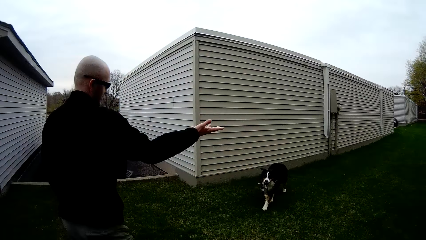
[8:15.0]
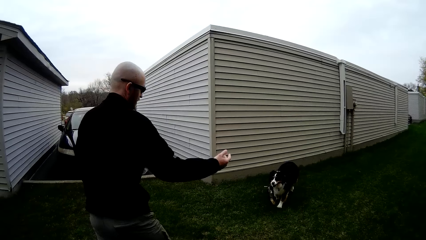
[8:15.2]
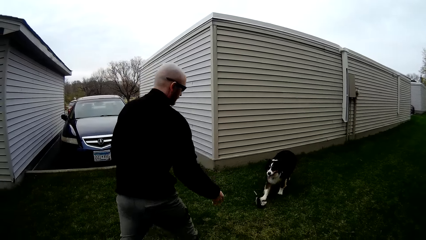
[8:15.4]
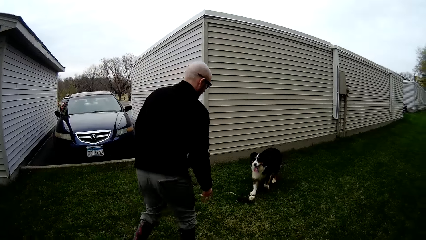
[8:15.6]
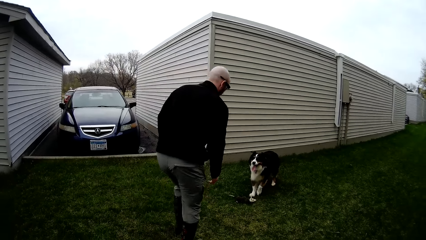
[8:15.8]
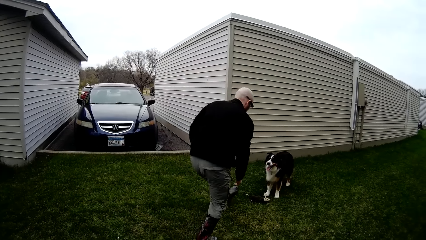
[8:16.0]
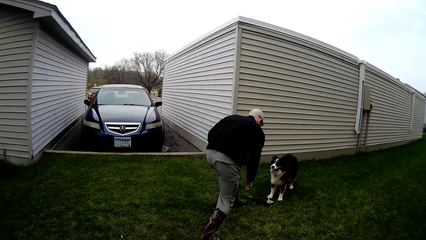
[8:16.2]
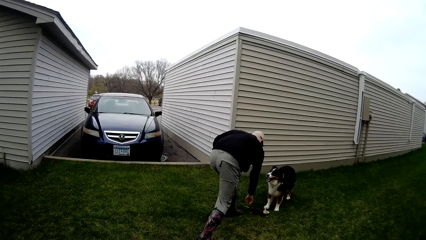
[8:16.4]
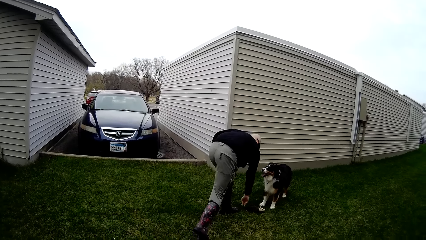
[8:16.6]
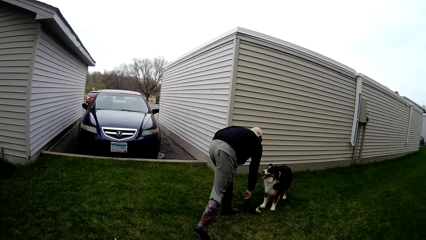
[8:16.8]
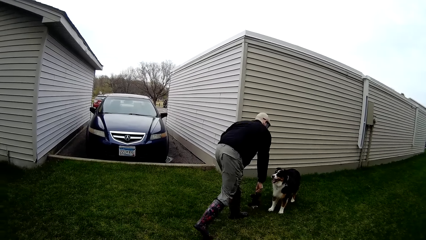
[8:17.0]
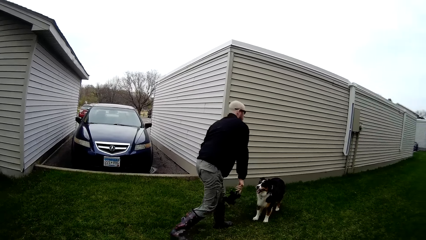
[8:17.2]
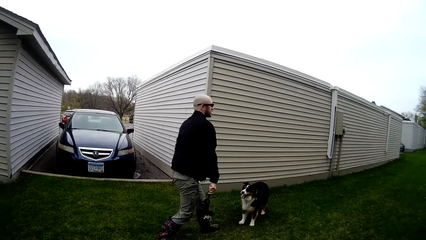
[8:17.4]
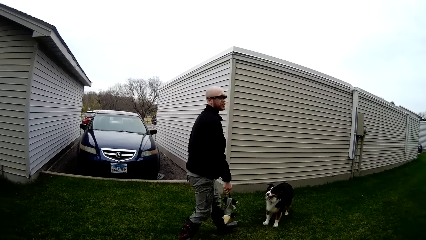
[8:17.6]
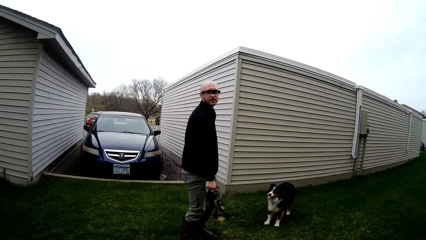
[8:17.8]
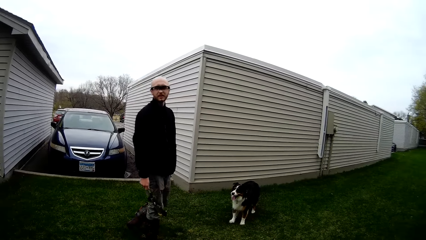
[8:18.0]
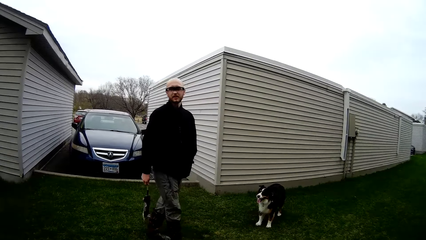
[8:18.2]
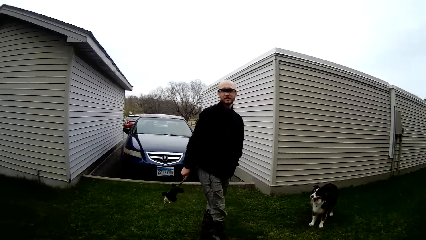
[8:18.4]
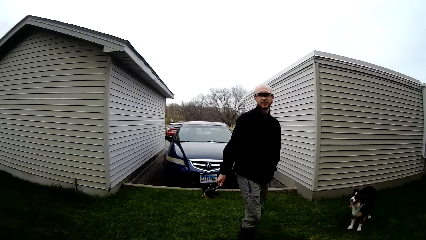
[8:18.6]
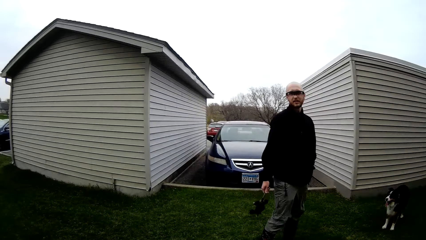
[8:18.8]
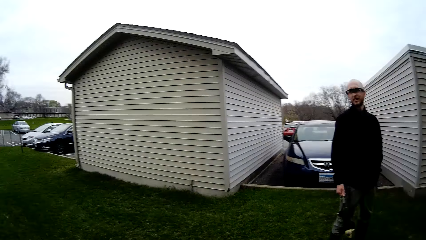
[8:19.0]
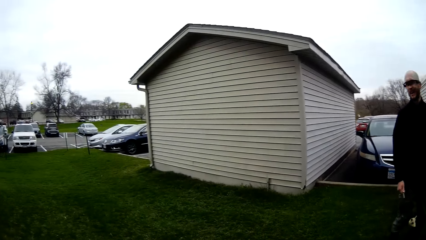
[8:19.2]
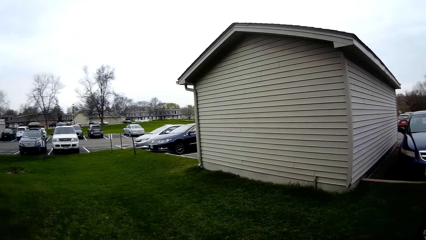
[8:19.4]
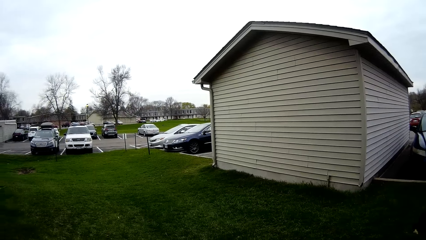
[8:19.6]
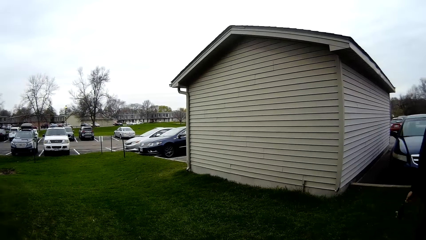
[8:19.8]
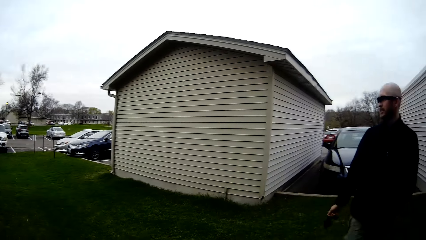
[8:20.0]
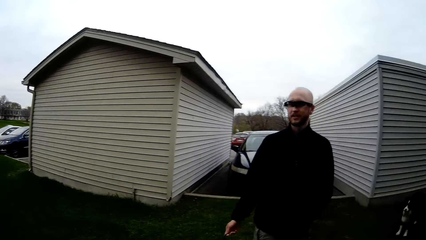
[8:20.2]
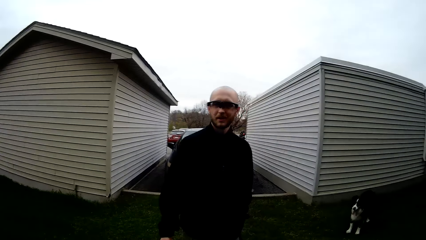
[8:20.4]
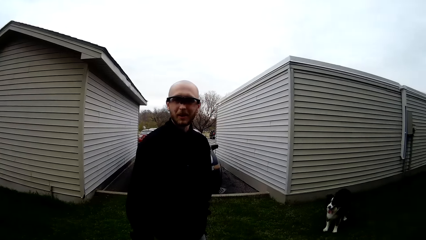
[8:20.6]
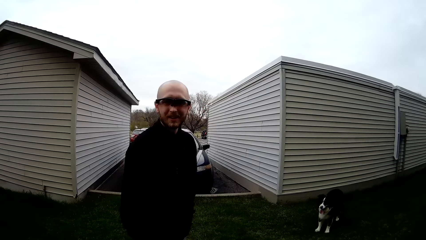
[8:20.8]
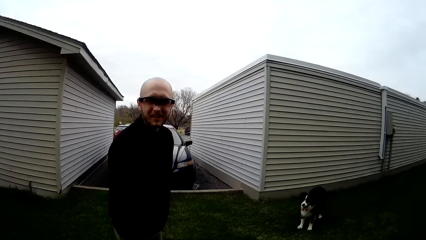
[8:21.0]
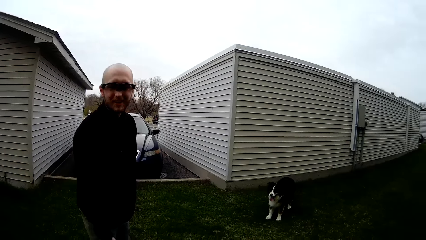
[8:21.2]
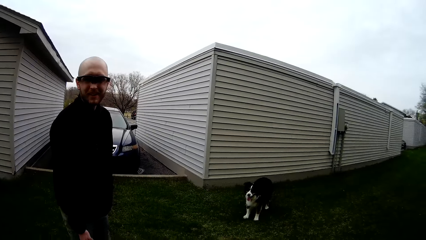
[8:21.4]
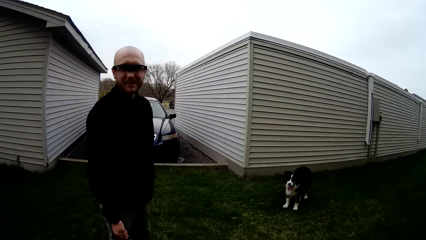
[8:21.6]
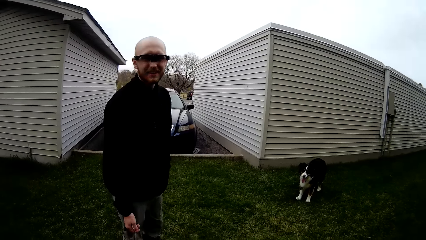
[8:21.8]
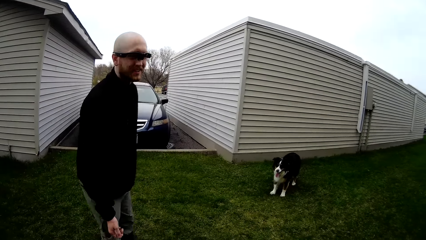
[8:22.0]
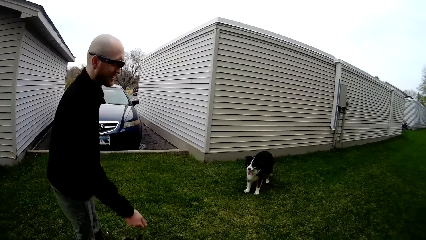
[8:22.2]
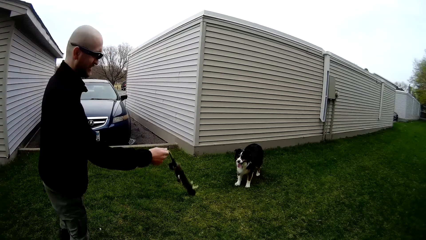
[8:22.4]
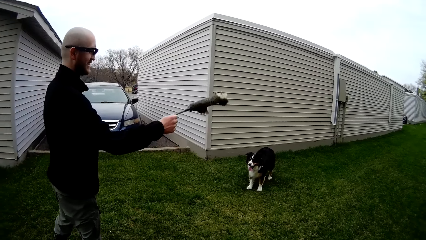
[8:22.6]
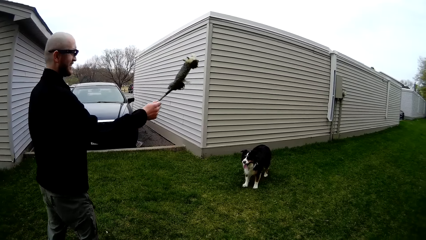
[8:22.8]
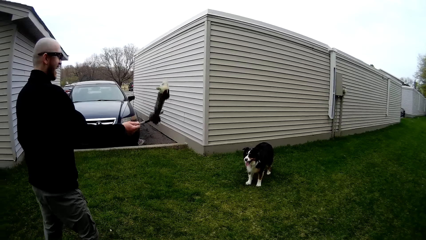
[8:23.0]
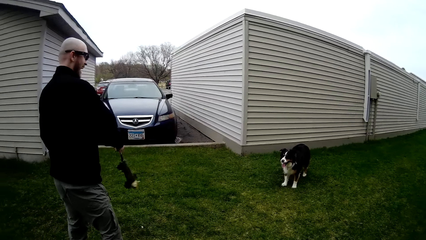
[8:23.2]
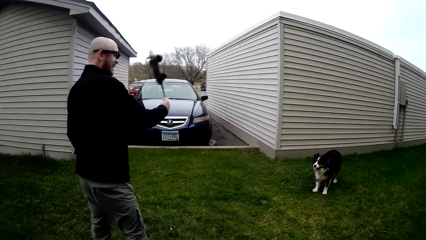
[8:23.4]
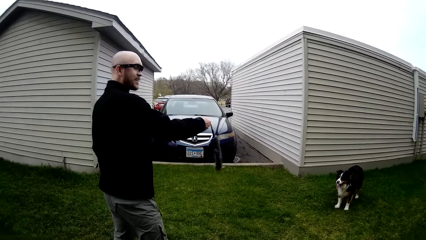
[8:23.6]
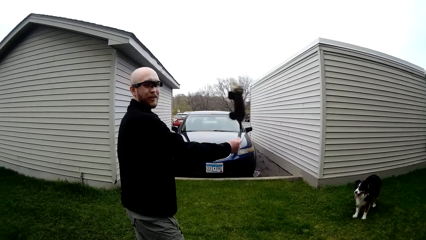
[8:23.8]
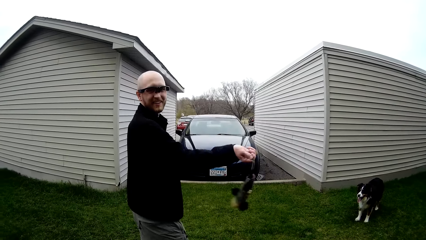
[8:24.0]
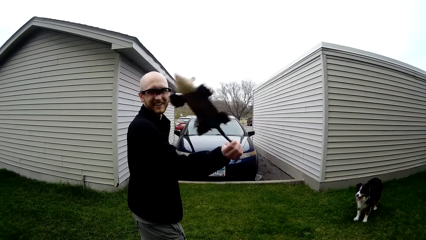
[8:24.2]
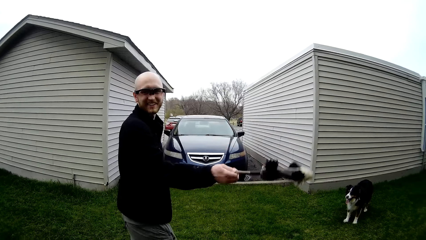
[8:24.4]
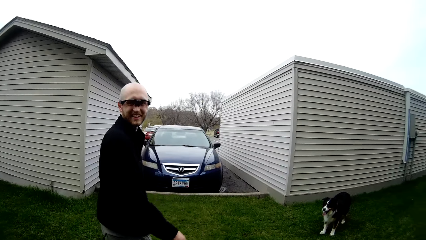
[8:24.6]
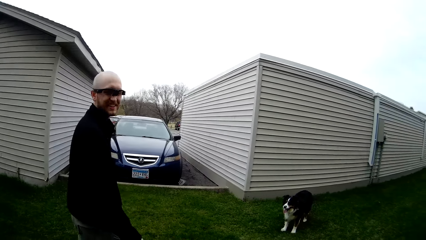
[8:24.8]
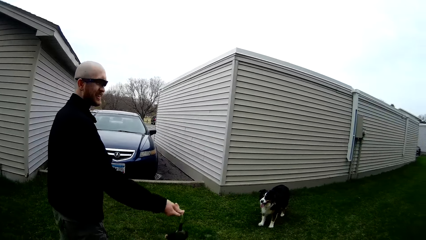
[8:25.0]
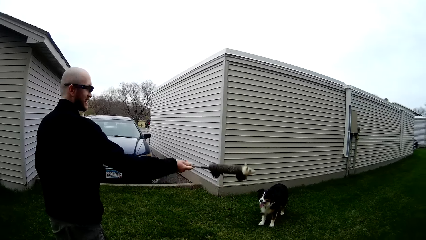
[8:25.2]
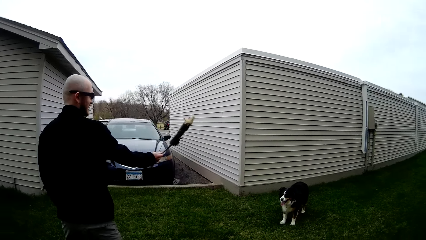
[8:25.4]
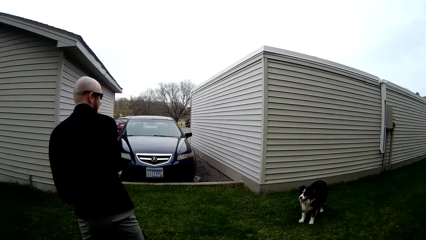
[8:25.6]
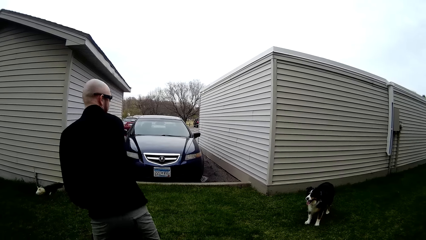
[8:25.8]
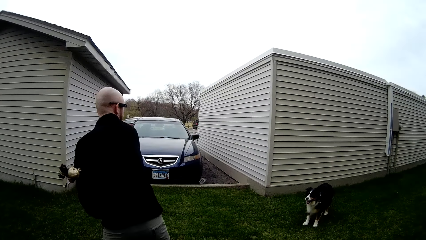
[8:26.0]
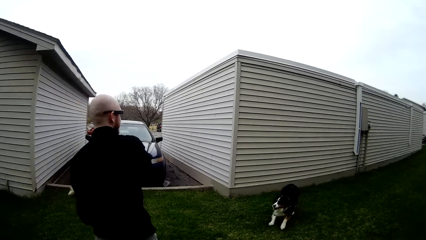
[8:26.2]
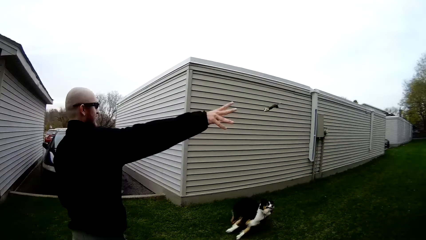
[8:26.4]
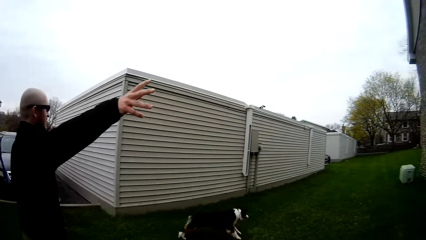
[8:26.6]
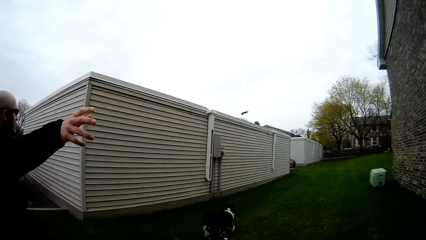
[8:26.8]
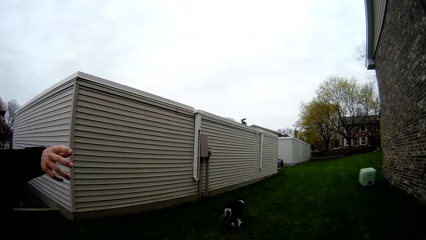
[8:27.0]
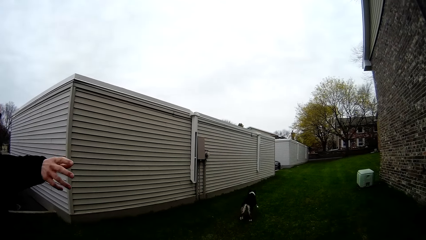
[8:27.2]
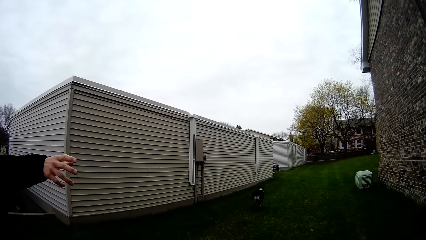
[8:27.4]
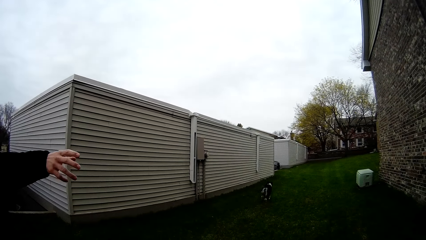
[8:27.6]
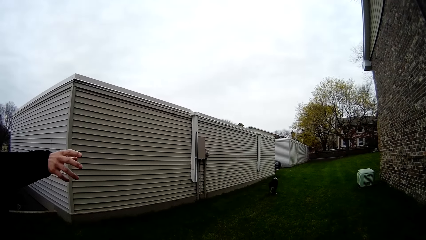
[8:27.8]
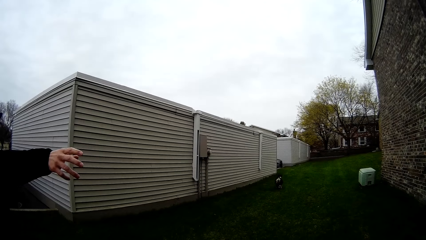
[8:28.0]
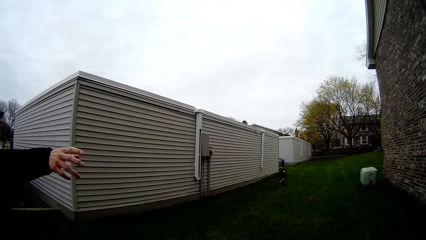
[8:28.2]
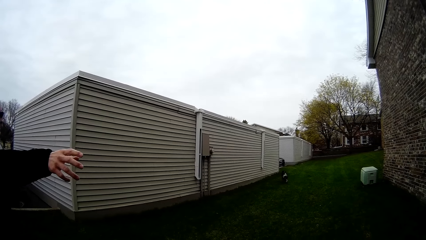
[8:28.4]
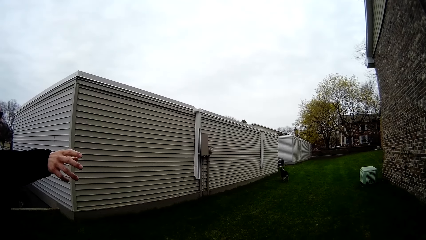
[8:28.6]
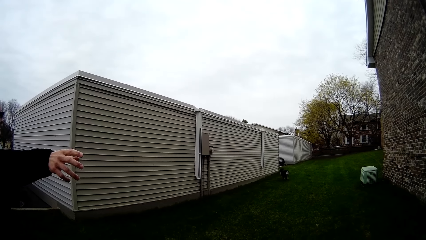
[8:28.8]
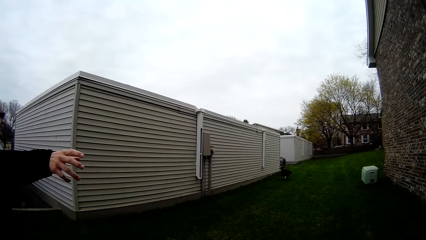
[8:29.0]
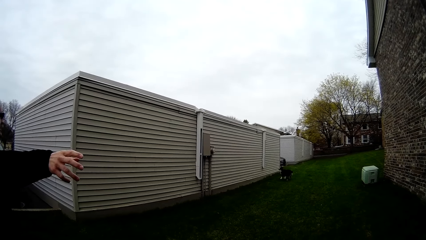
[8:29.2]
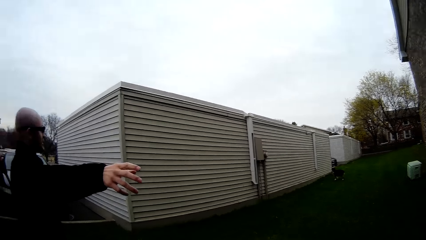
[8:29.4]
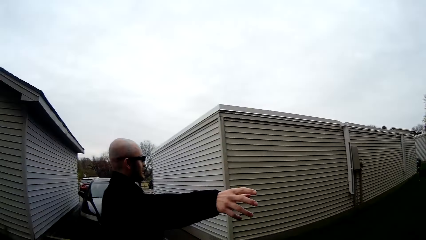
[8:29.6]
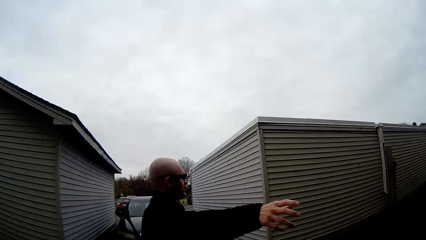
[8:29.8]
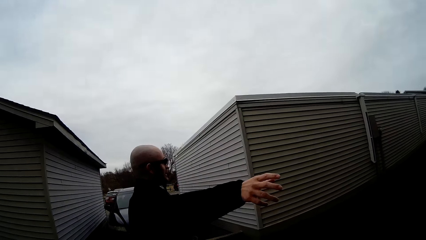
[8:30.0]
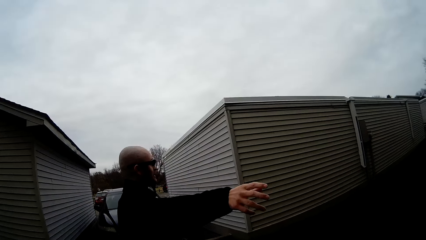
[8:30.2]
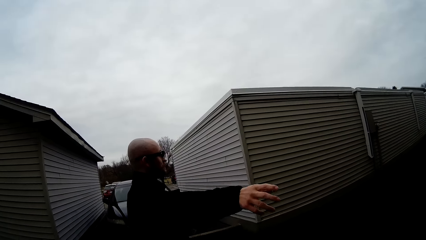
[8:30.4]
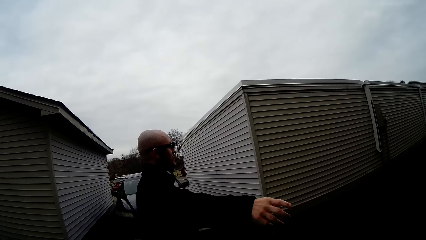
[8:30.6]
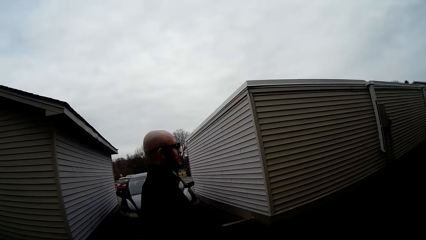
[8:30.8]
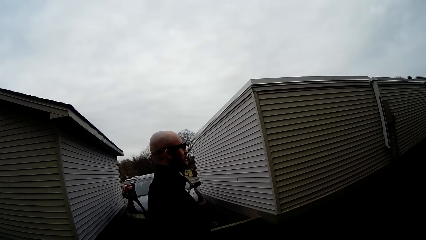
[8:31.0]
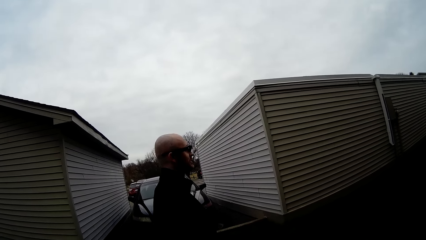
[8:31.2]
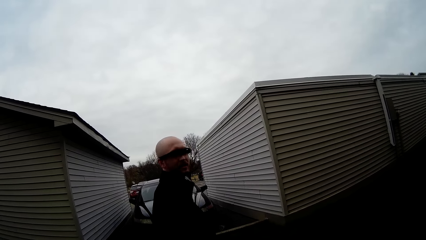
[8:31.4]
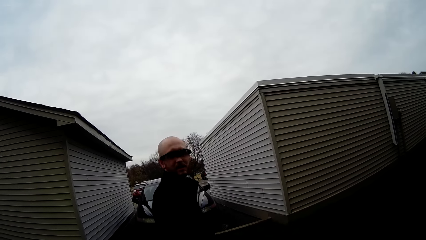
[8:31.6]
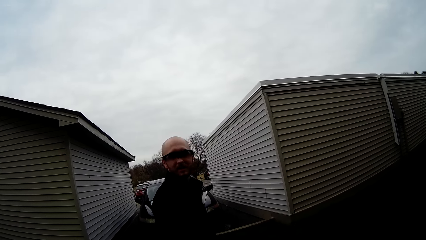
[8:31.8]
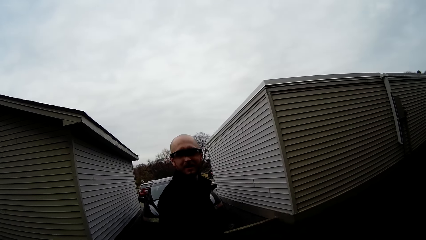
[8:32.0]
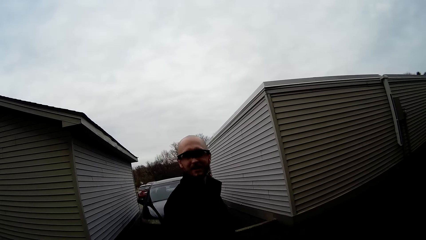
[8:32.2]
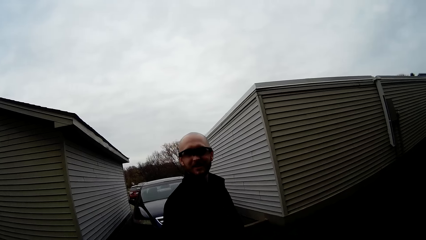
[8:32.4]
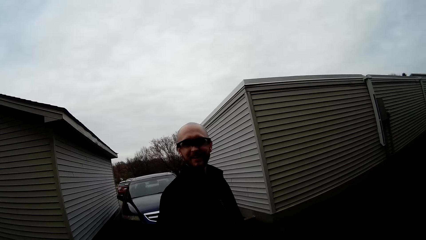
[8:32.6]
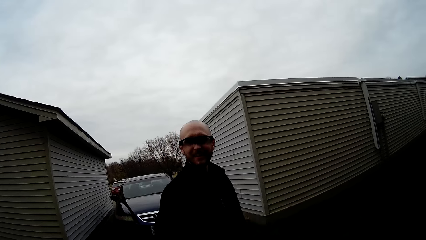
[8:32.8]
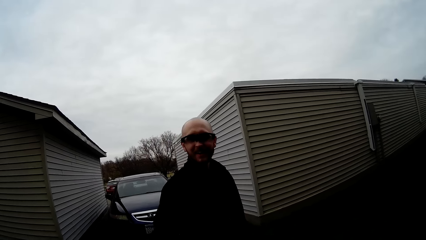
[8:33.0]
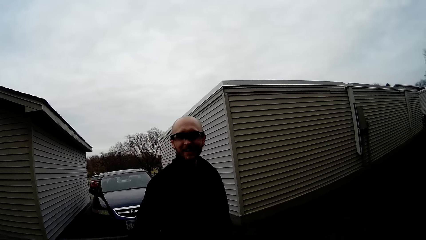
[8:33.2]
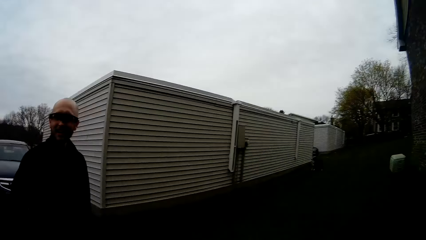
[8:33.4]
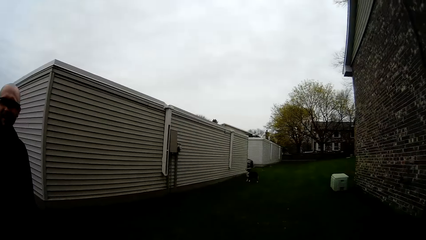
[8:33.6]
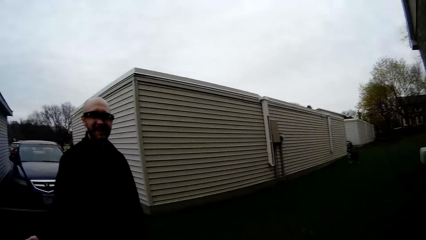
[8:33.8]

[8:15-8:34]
The dog drops the fetch toy on the grass. The man picks the fetch toy from the grass with his right hand. The man talks to the camera wearer. The camera wearer replies to the man. The man talks to the camera wearer. The camera wearer replies to the man. The man throws the fetch toy with his right hand. The dog runs towards the fetch toy.
